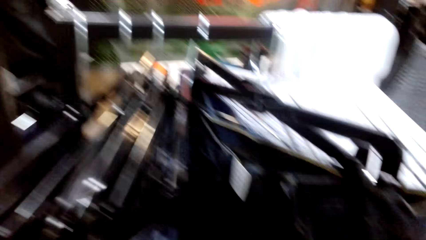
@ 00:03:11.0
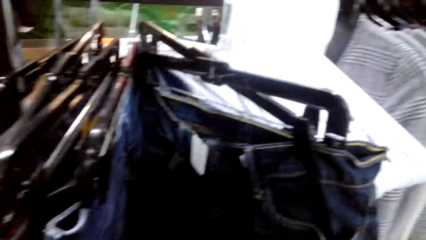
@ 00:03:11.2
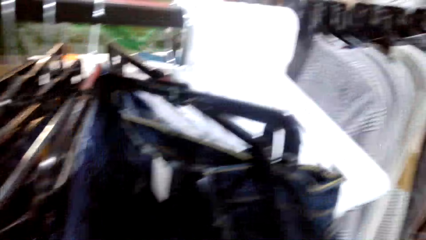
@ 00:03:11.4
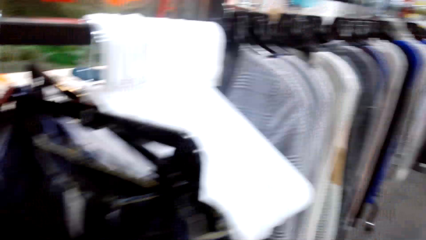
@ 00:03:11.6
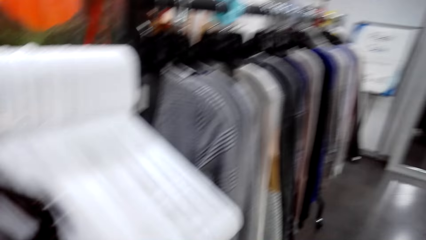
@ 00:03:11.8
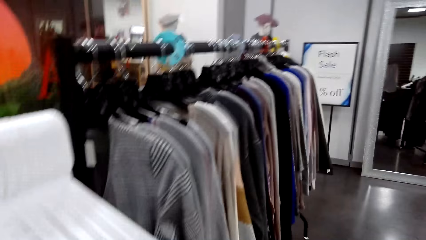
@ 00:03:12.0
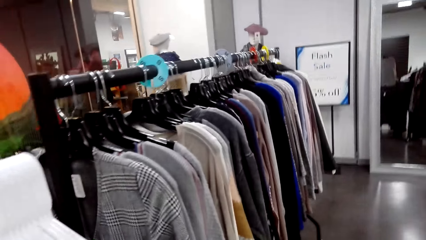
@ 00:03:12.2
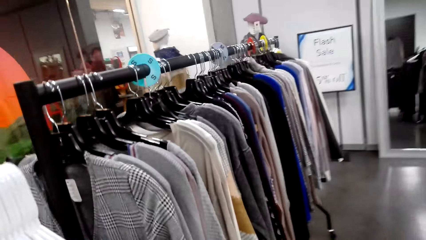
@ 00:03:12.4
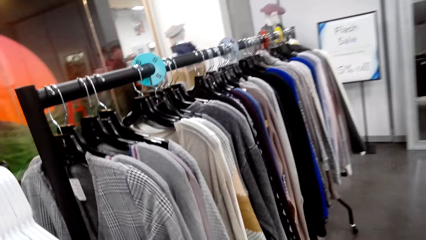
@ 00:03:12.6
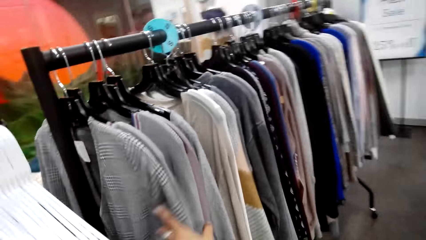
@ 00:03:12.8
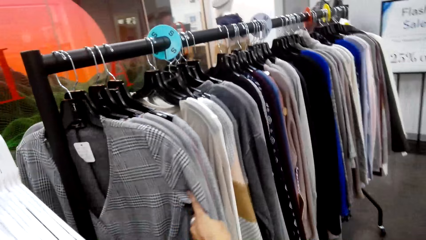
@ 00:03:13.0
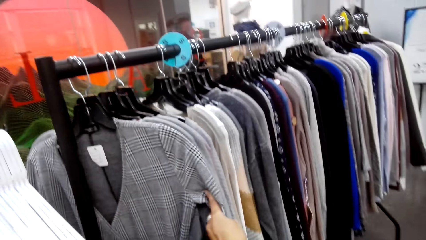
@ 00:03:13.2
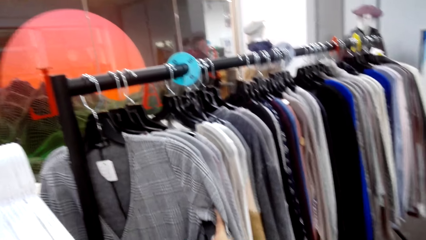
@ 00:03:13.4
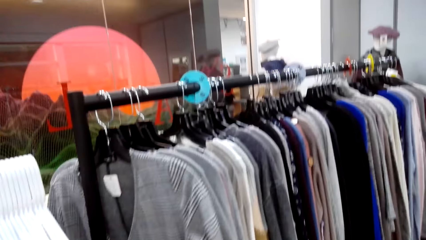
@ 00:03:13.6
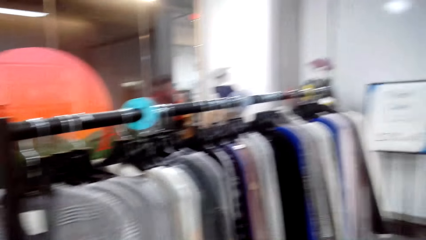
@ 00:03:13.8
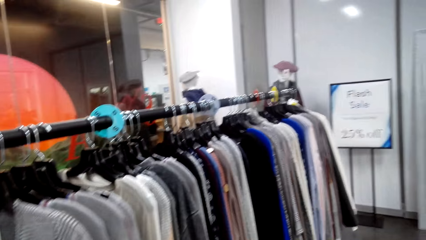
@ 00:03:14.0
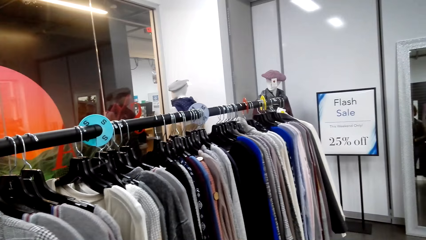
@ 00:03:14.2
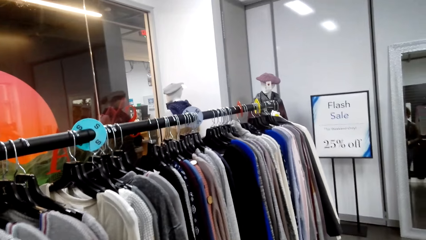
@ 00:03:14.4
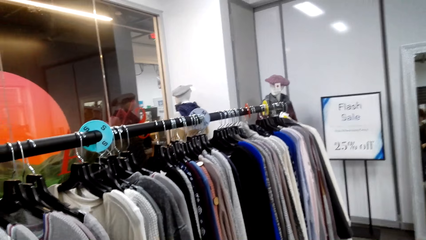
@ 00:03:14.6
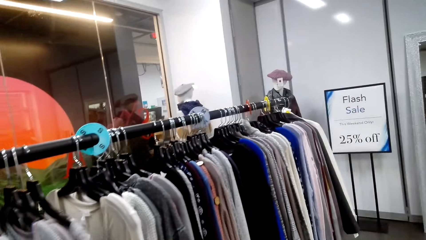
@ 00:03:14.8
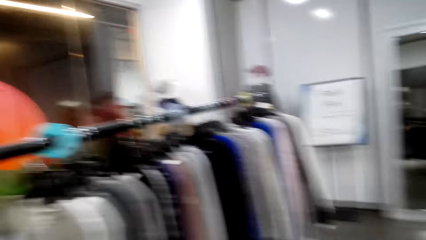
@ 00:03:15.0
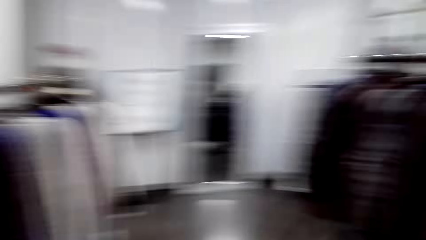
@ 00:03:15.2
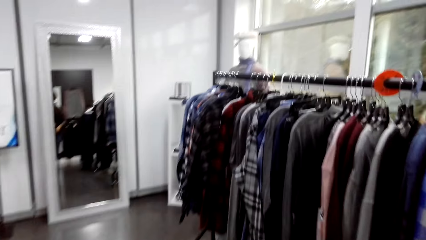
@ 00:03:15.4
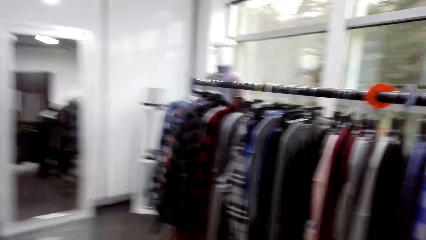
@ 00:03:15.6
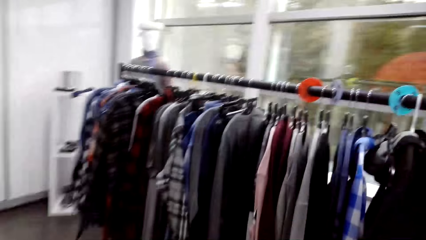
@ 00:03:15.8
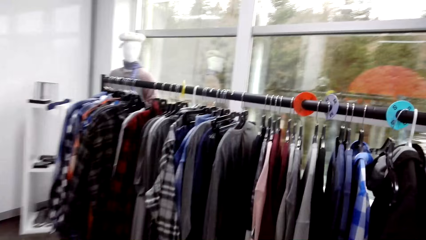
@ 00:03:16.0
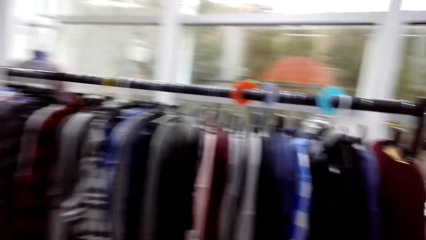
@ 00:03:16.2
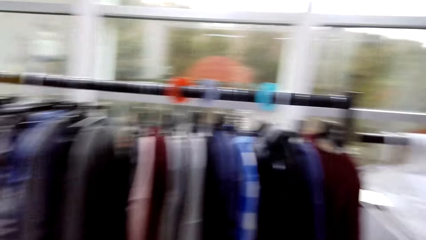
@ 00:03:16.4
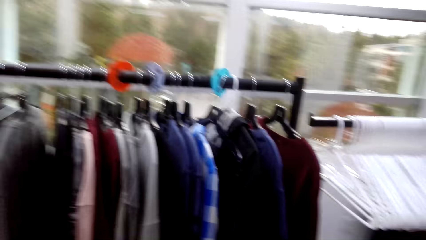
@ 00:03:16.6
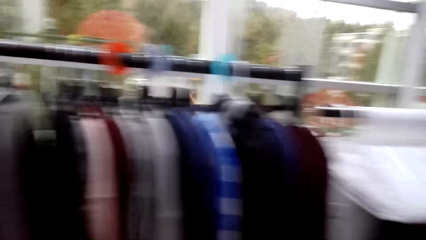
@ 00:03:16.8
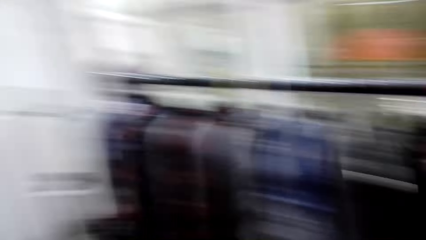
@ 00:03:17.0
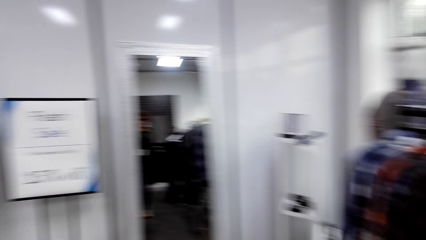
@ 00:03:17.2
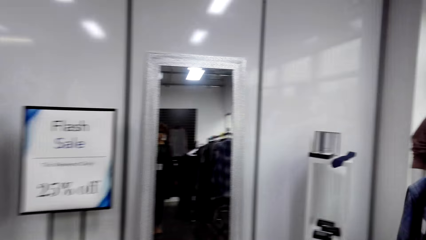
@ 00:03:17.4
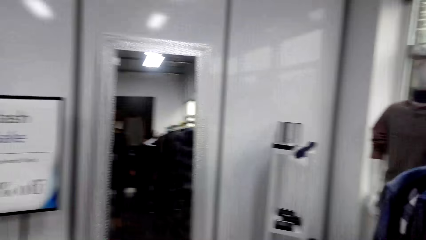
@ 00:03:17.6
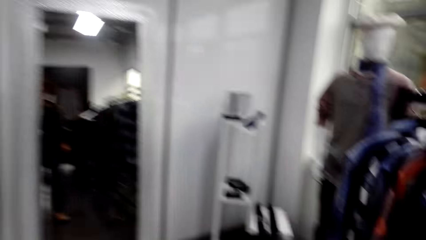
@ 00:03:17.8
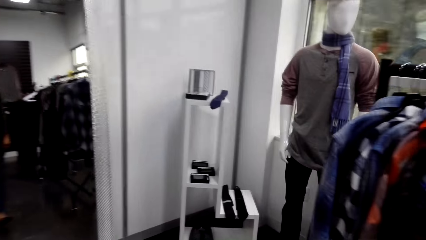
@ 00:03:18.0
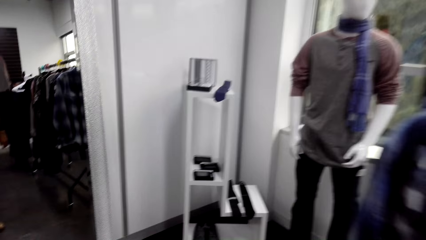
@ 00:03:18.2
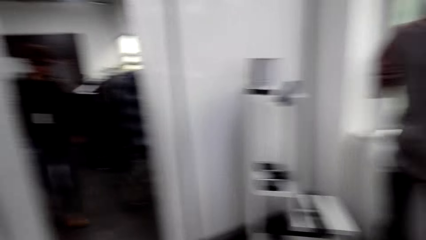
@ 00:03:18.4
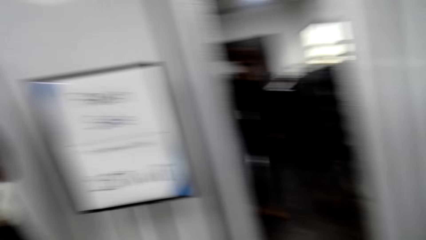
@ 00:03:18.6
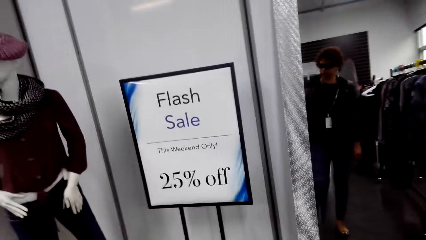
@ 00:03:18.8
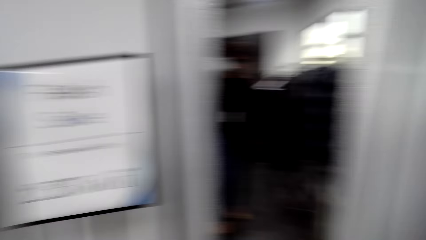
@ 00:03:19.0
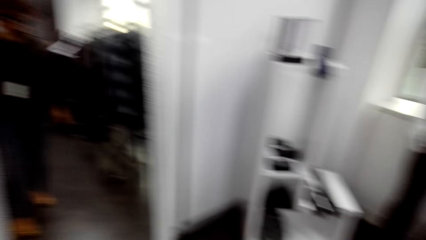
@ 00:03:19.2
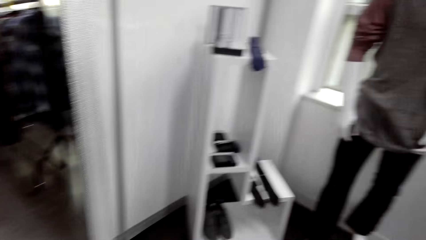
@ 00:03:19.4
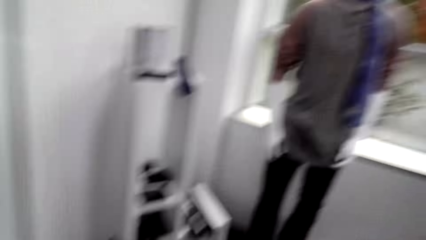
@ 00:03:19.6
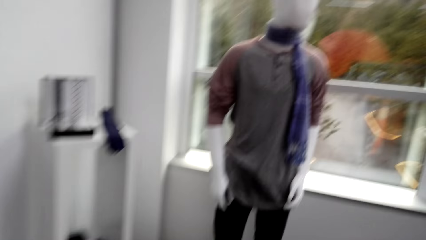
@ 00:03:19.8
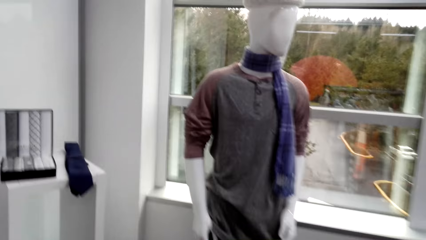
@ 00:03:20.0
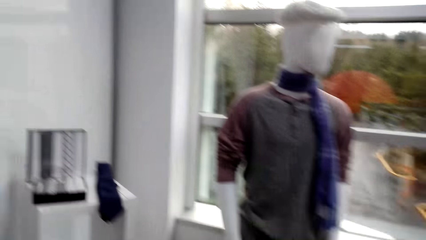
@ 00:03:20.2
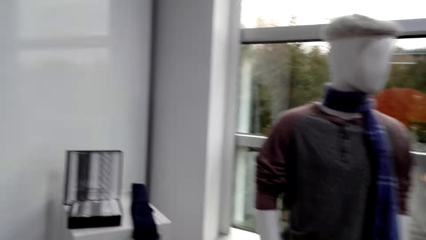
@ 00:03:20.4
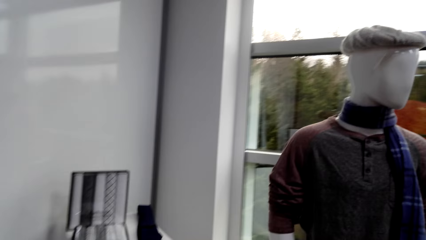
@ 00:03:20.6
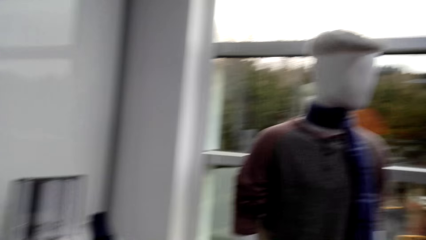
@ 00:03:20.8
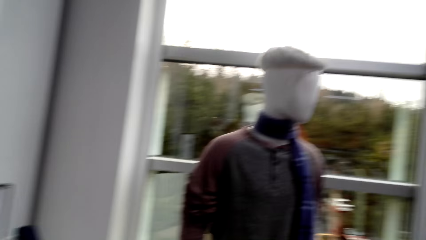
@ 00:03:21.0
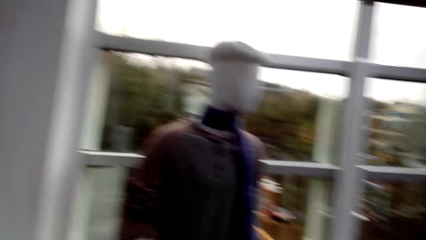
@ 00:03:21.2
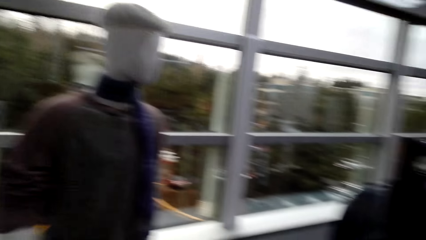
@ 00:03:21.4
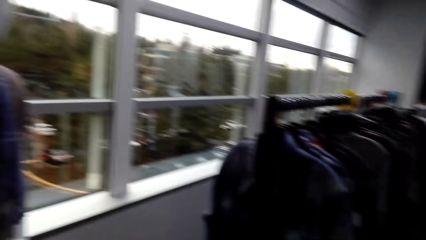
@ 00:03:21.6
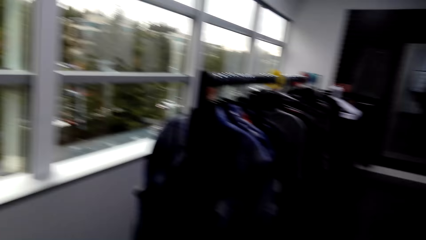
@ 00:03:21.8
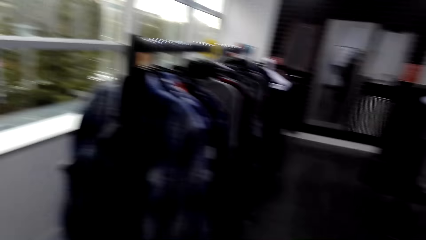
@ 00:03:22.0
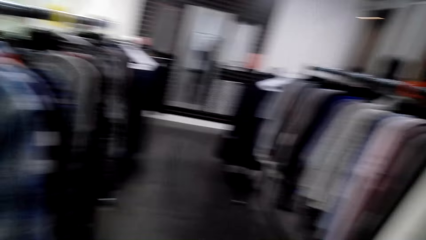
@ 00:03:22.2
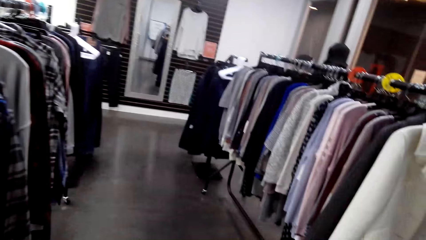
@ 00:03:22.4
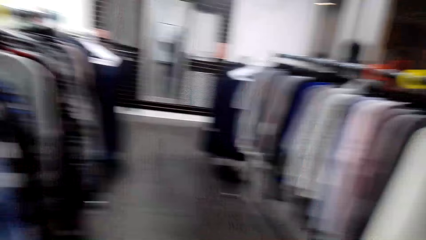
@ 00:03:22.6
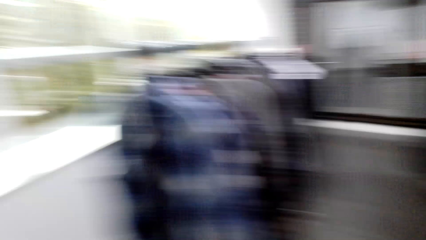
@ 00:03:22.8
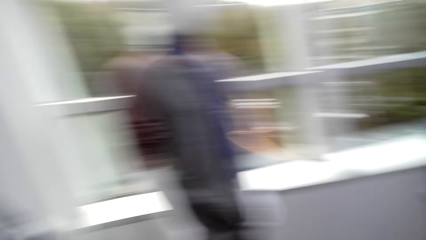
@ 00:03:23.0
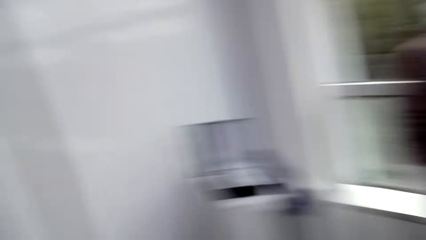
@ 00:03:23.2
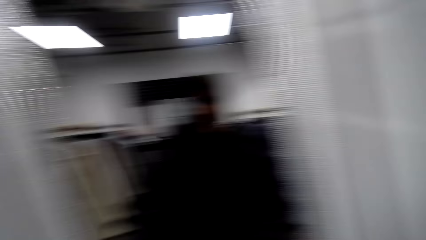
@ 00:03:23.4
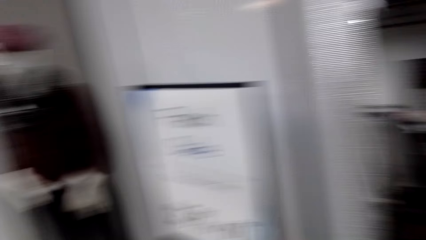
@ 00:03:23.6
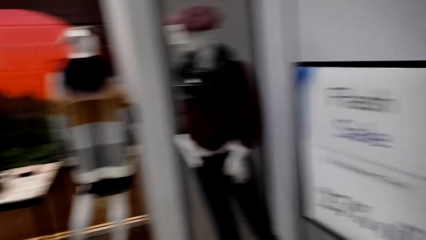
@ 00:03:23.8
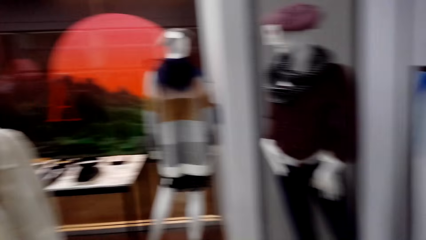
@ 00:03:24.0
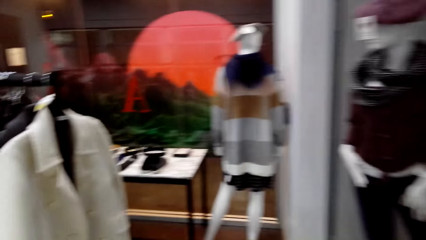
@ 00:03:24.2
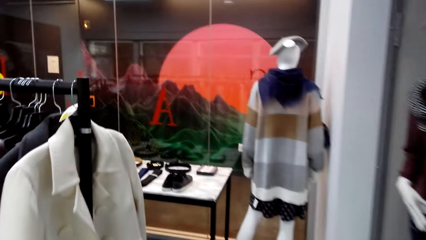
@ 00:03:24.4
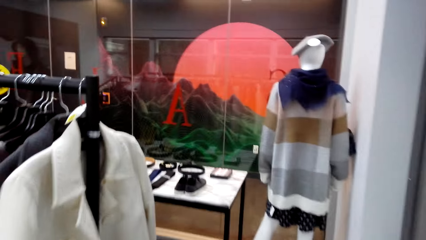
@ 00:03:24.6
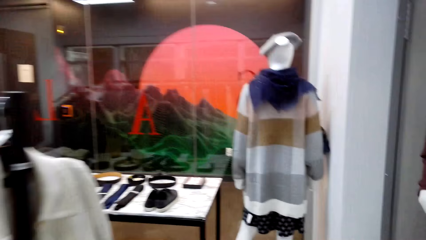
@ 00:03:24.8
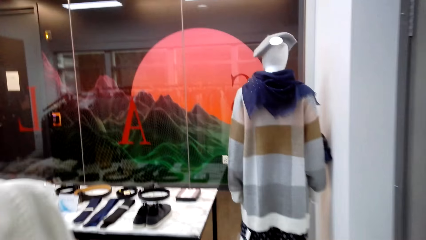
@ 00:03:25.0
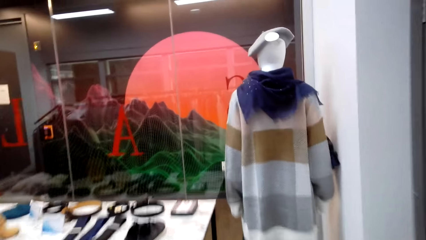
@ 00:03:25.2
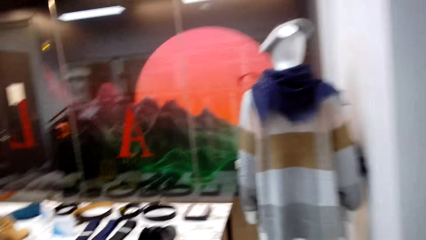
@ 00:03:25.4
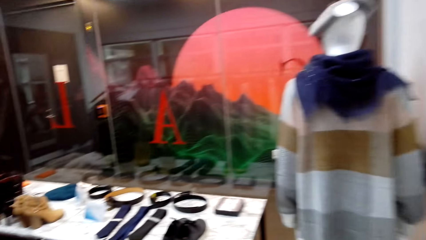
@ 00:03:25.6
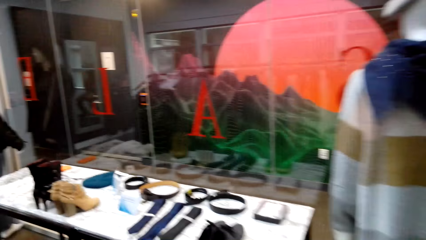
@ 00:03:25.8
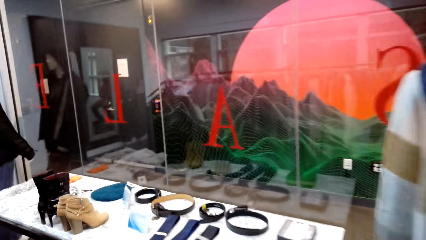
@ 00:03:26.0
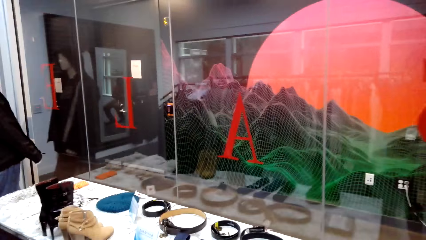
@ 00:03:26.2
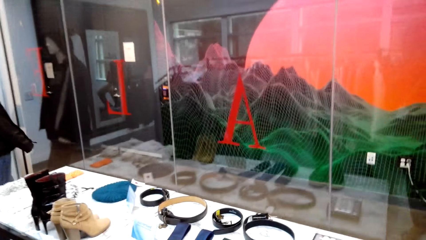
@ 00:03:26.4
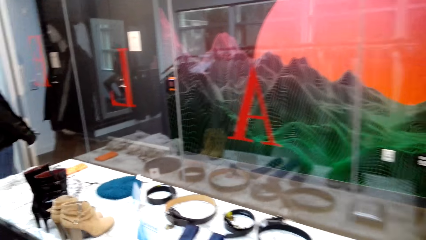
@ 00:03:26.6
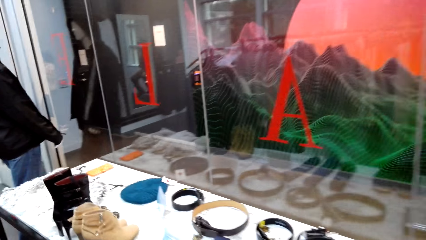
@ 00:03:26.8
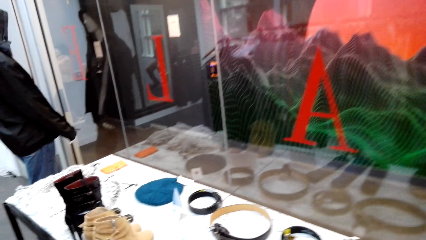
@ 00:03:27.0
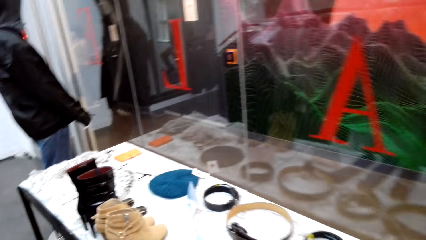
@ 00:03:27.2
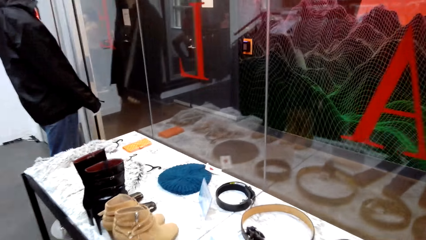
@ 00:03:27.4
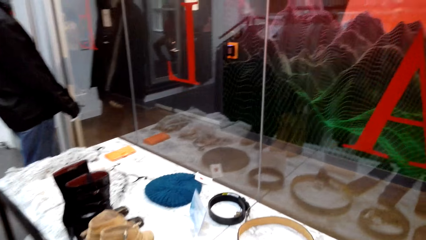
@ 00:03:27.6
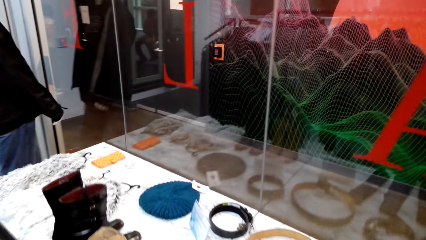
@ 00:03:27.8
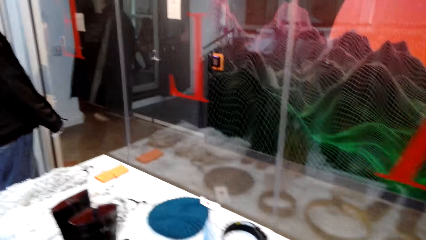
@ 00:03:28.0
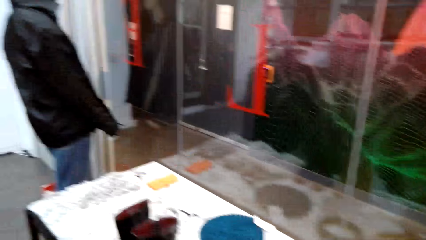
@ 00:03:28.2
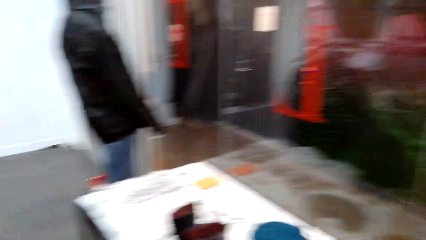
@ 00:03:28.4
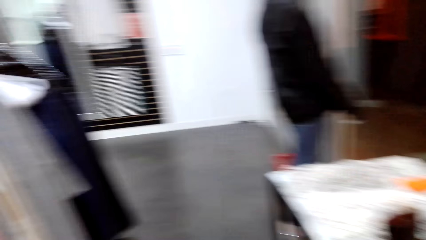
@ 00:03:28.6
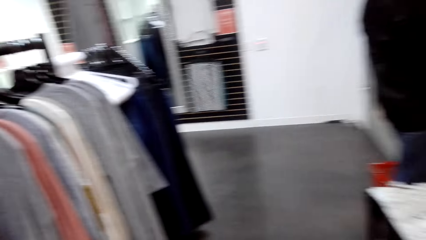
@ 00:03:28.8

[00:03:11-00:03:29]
The camera wearer touches clothes on another cloth line. They walk around the store. They look around. They walk towards the table.
